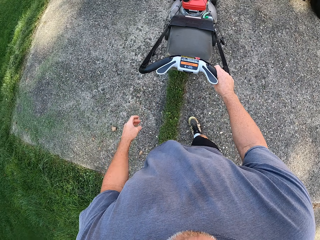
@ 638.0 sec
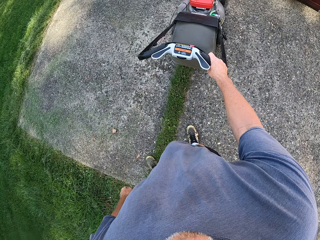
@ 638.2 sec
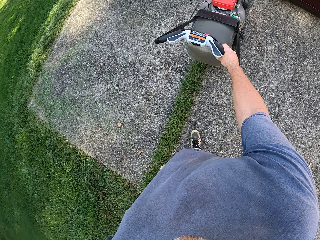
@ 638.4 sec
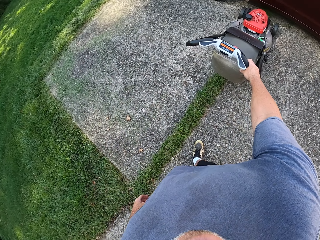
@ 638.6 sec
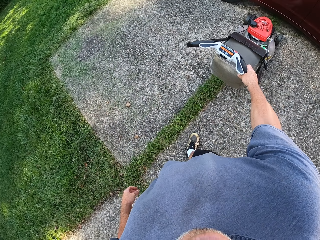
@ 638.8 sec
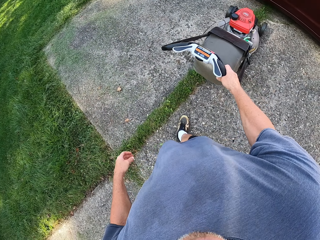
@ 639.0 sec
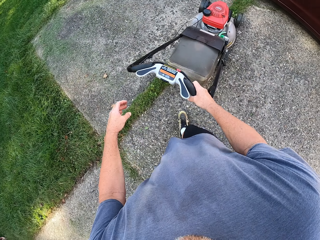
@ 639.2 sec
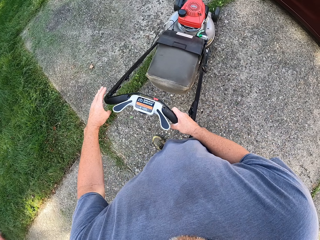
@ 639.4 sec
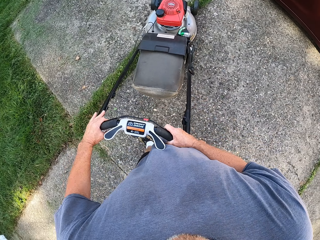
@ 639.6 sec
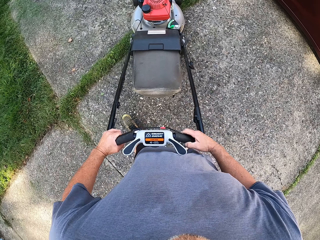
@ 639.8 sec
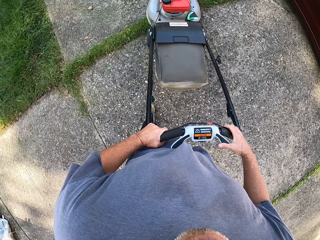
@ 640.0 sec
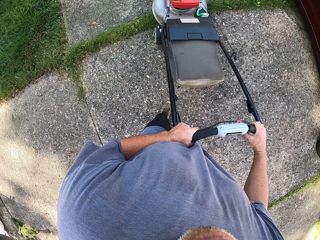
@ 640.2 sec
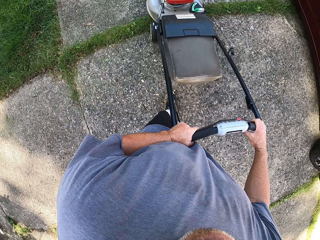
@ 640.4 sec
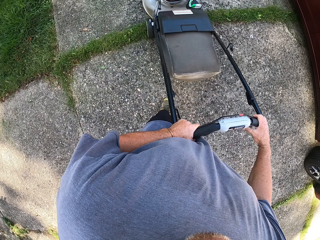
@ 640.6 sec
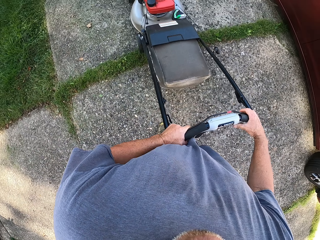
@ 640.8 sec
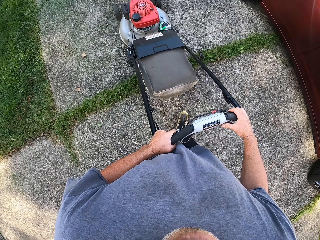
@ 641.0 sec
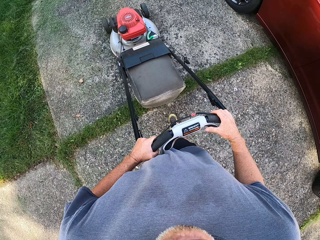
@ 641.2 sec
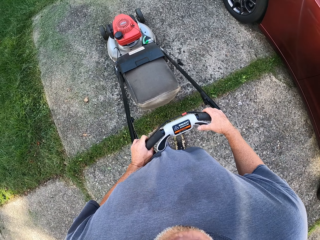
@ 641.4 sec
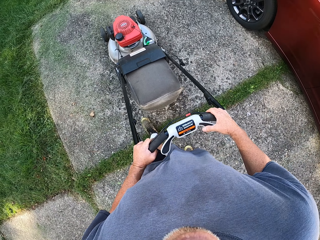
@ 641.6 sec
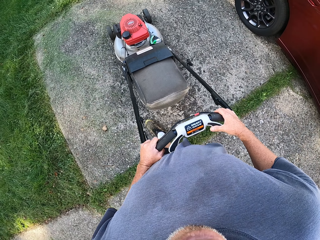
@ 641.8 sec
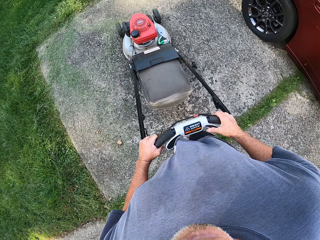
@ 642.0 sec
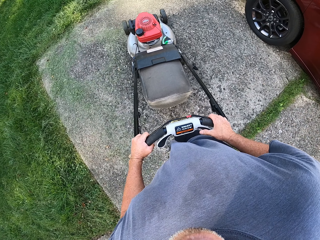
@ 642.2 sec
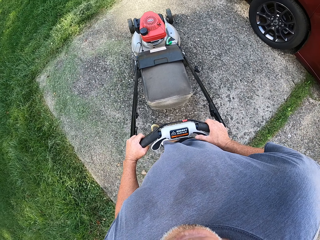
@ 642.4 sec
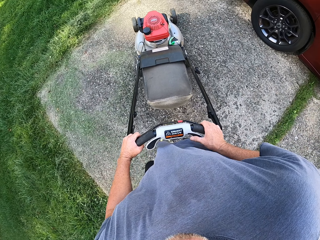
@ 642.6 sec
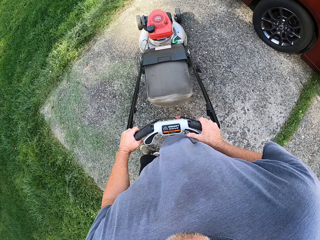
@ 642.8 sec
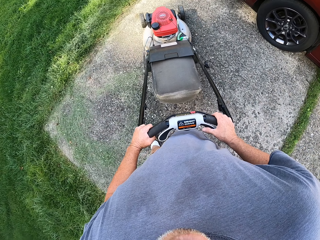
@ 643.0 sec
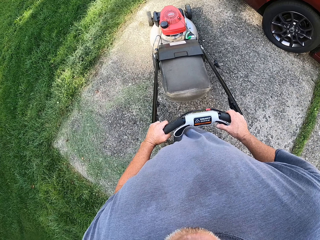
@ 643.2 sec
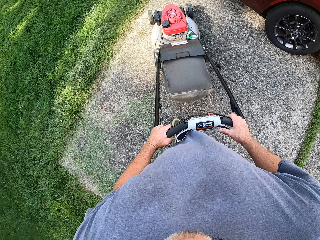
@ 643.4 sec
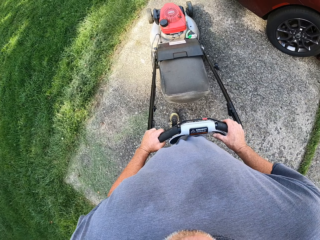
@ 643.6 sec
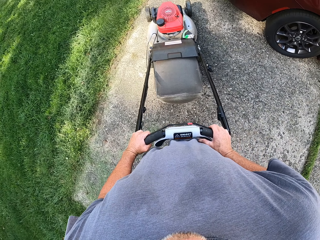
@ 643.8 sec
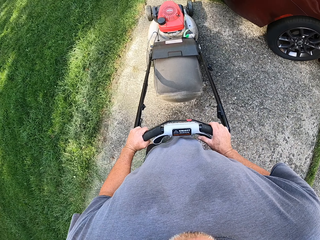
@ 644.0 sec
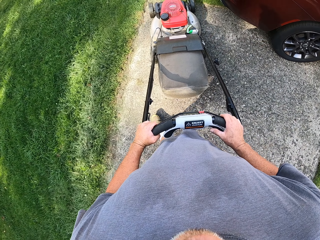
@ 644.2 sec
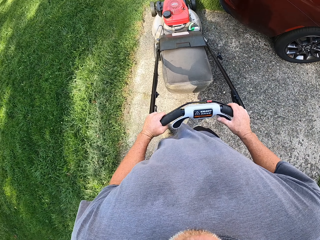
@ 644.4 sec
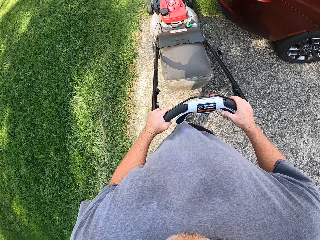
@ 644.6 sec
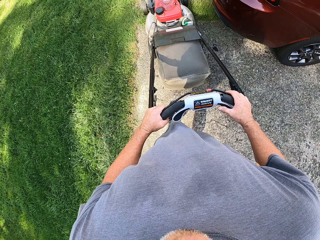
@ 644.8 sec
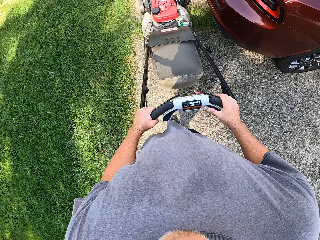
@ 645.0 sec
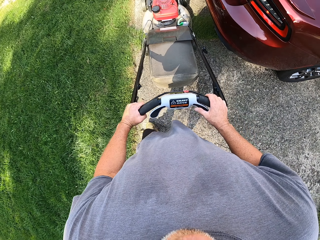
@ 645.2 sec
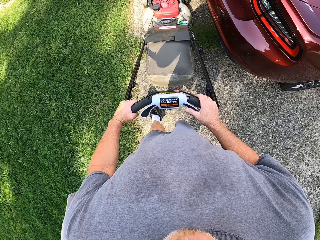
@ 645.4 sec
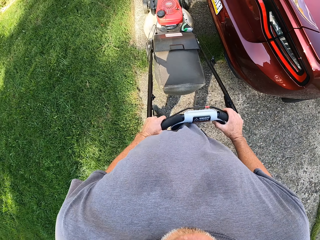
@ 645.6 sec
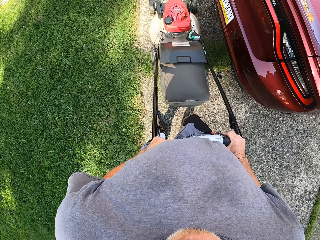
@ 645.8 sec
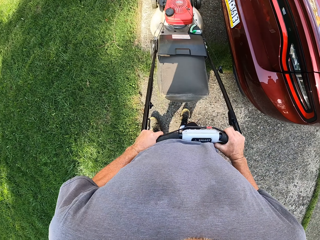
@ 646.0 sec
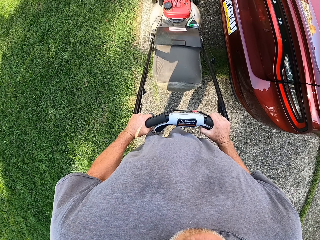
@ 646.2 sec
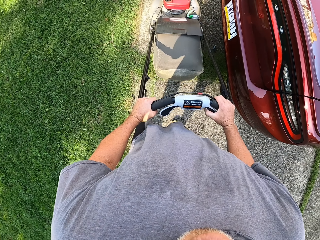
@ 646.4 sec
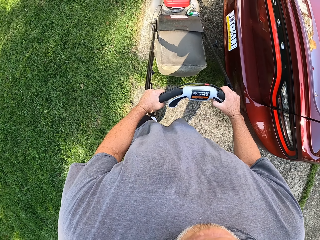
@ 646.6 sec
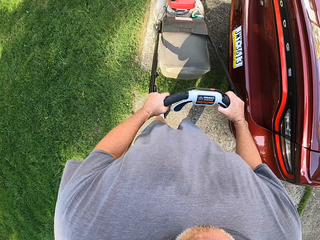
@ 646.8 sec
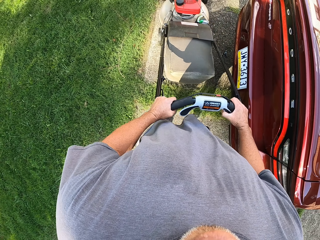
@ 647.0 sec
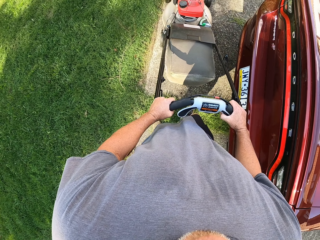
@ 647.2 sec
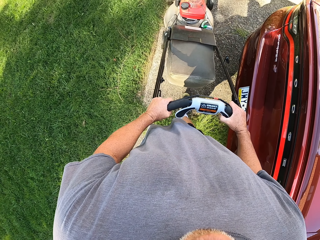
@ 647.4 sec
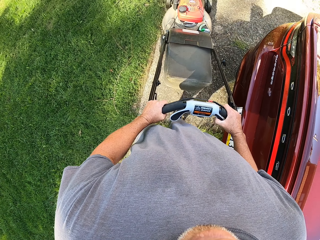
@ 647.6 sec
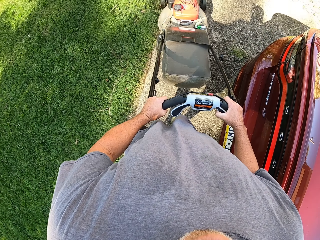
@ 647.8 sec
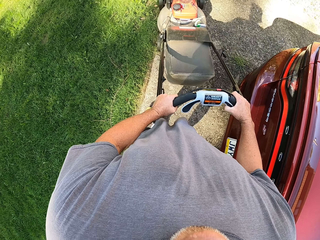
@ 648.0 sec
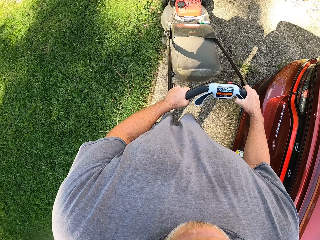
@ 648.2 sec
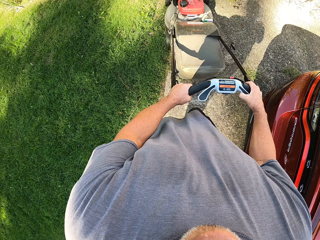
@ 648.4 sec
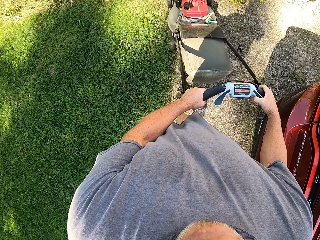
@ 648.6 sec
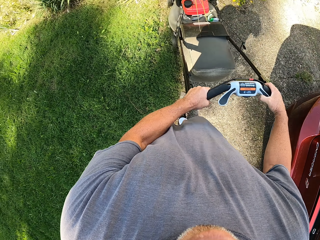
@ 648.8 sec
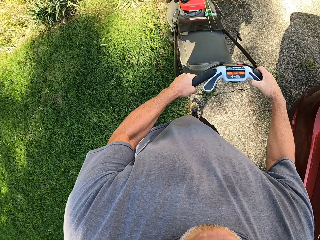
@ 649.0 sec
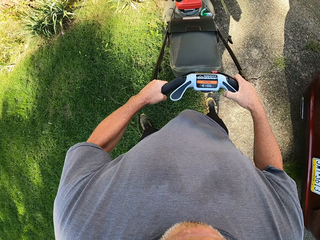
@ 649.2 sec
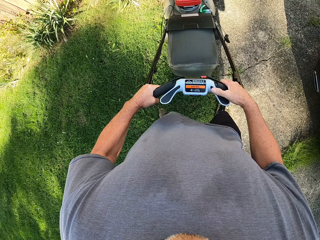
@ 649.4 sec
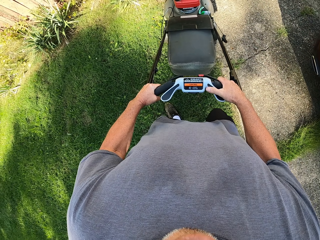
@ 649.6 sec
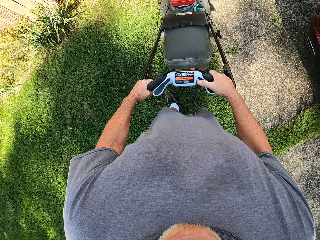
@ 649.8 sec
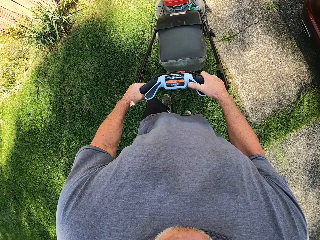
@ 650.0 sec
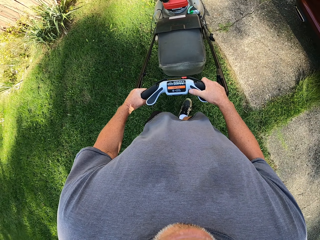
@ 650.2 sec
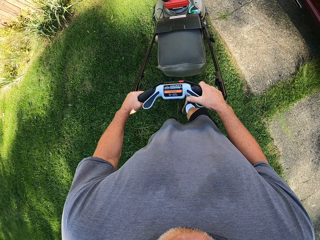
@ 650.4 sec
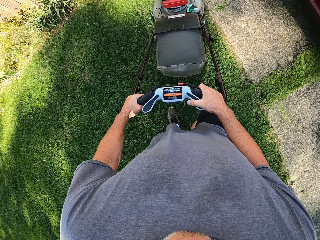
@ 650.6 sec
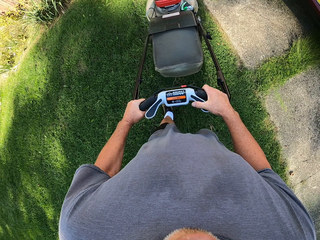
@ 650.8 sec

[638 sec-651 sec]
The camera wearer holds the lawn mower with both hands. He mows the lawn with the lawn mower in his hands. He moves around with the lawnmower. He trims grass with the lawnmower. He moves around with the lawnmower. He trims grass with the lawnmower.

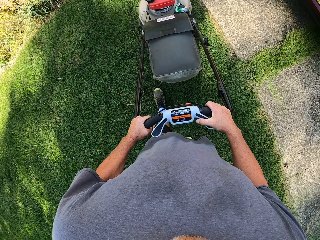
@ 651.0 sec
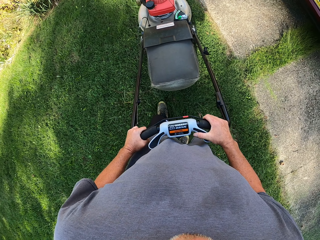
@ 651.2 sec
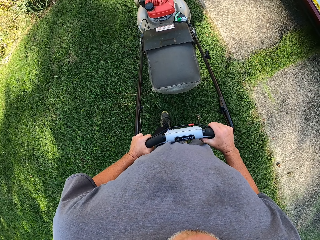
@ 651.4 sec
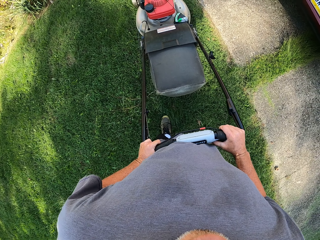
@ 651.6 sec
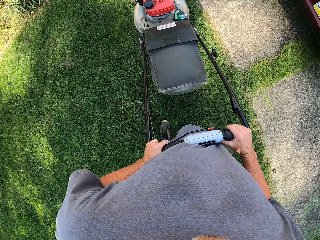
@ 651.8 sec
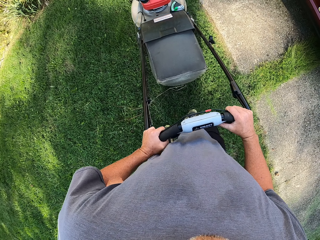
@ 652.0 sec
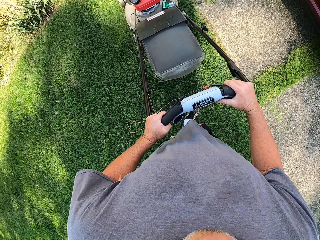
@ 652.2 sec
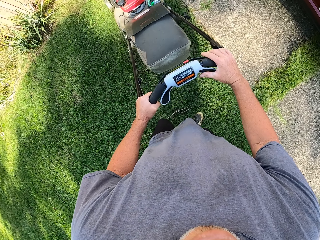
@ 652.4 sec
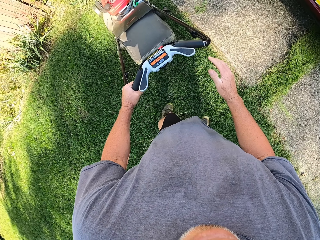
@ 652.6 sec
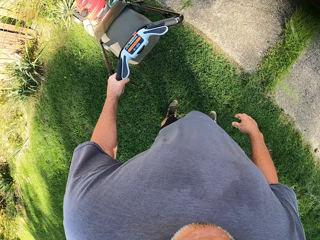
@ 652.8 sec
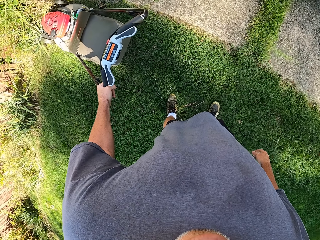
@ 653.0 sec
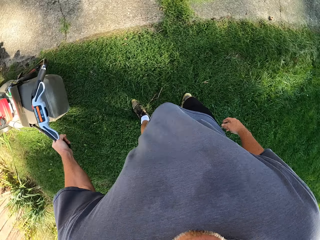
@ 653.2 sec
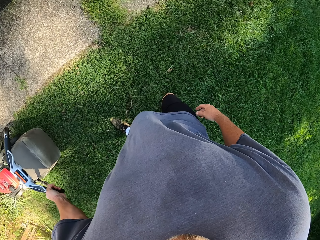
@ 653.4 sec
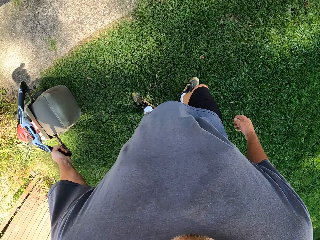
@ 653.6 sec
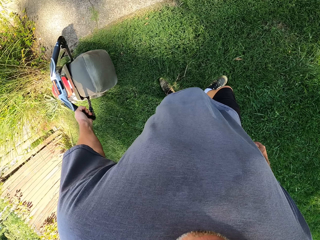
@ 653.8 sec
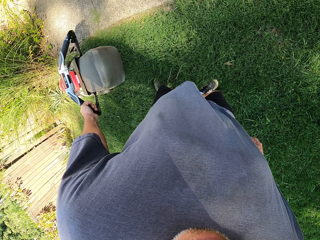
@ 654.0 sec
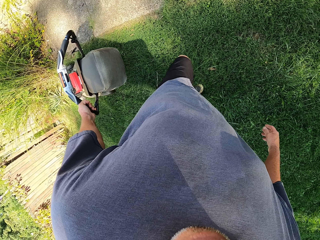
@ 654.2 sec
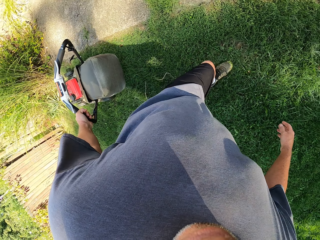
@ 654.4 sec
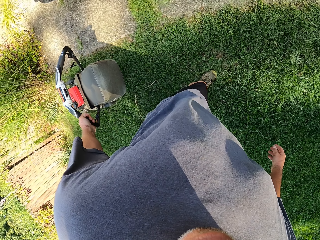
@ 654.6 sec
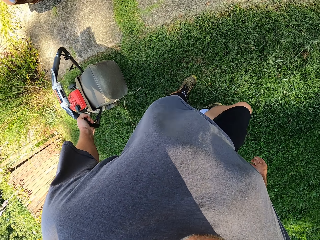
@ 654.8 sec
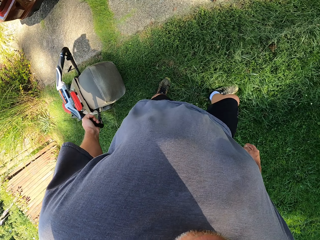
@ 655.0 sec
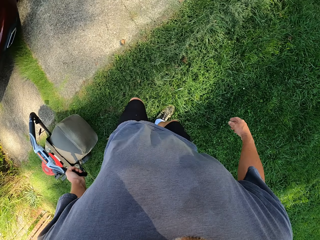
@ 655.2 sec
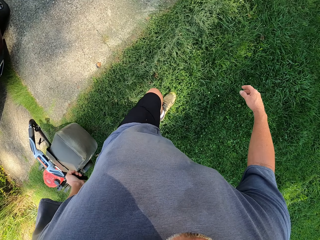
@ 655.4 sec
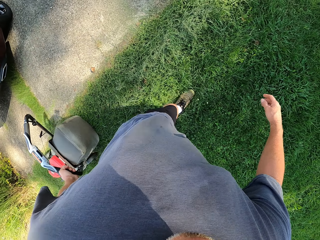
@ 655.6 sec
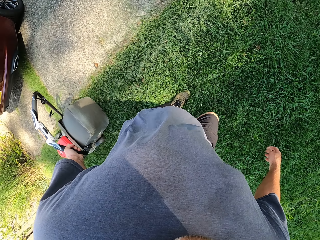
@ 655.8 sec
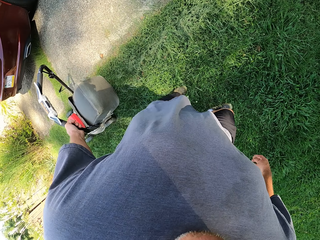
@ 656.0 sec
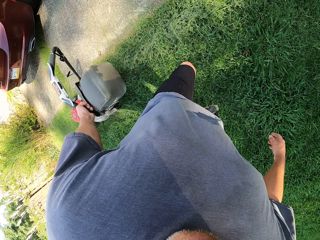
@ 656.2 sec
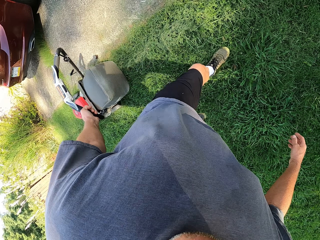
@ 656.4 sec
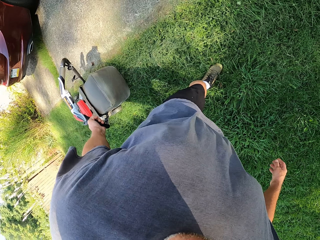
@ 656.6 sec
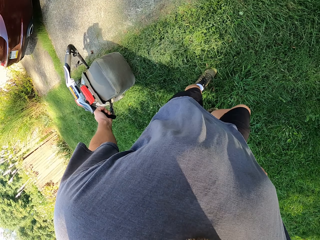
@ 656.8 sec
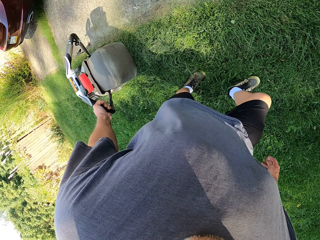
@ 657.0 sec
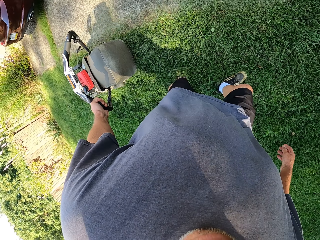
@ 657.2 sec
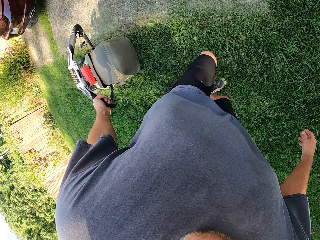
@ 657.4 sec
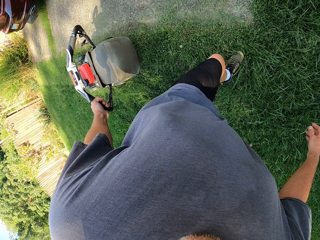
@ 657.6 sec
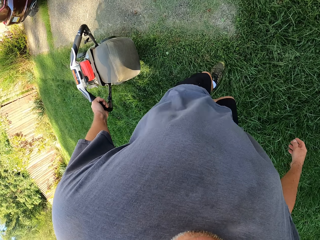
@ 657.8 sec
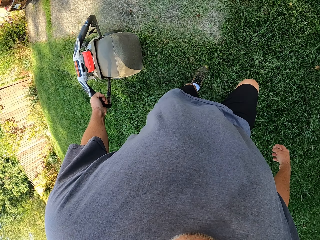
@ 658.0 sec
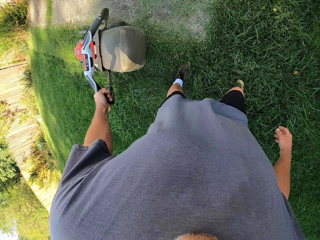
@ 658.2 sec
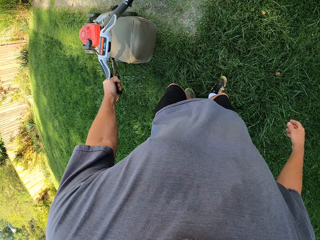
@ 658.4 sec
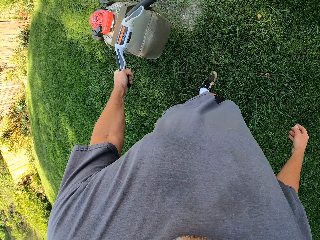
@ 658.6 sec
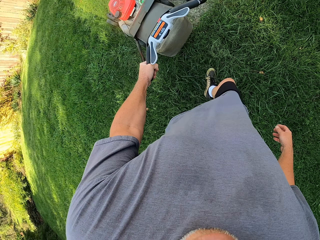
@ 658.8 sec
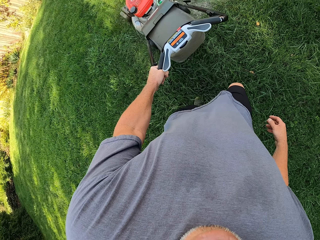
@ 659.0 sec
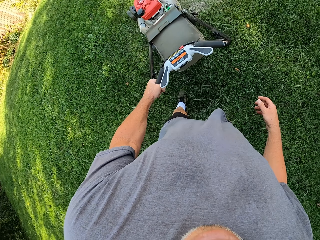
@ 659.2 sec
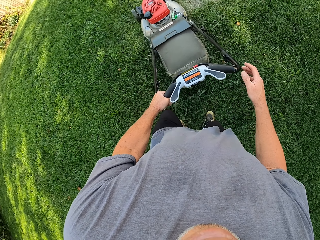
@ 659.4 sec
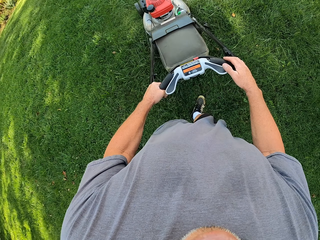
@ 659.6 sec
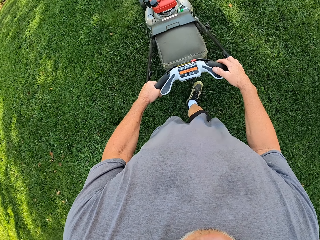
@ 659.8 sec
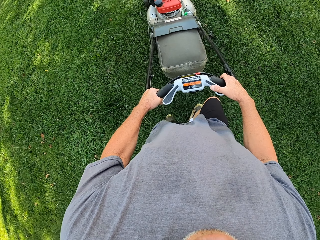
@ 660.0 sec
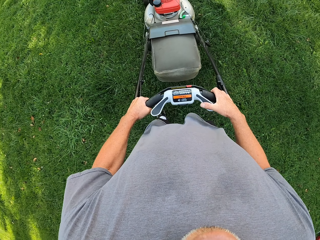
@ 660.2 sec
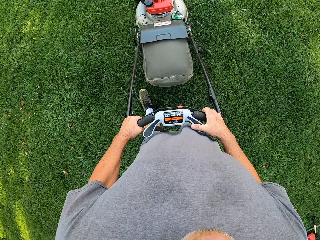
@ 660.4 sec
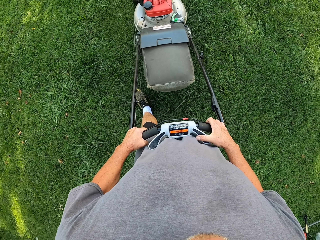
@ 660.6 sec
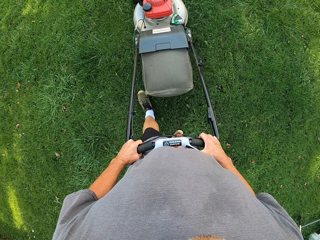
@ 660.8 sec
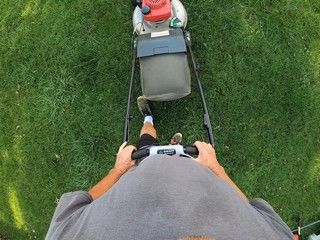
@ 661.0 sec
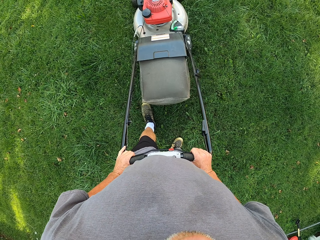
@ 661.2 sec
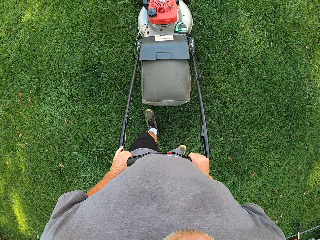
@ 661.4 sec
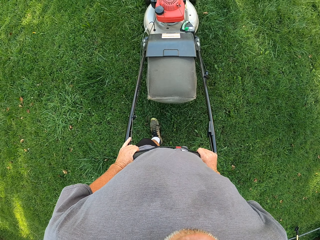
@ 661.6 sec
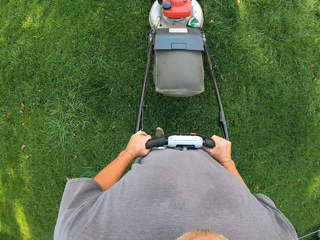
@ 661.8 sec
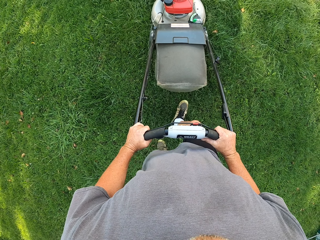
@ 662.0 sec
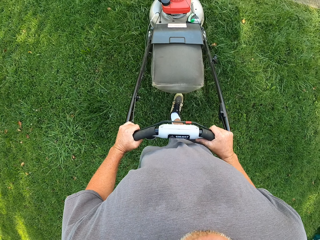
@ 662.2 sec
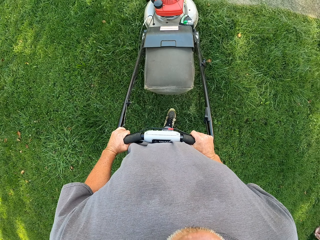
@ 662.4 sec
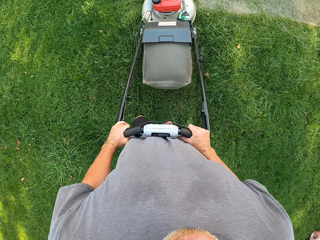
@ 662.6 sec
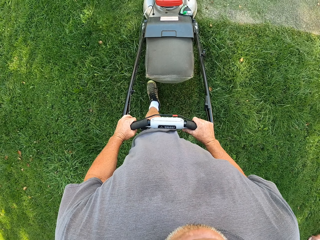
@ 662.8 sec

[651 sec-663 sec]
The camera wearer mows the lawn with the lawn mower in his left hand. He holds the lawn mower with his left hand. He looks around. He holds the lawn mower with both hands. He mows the lawn with the lawn mower in his hands.
